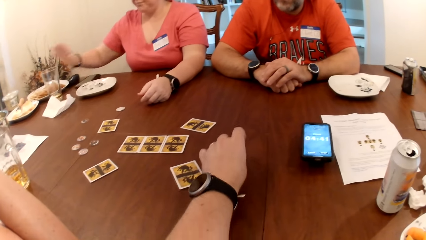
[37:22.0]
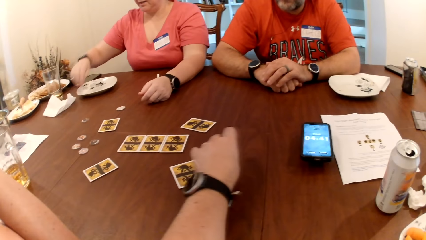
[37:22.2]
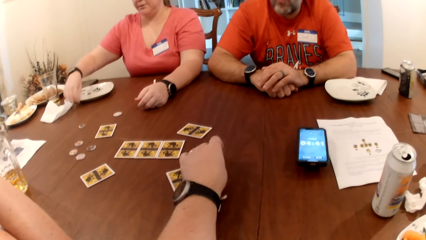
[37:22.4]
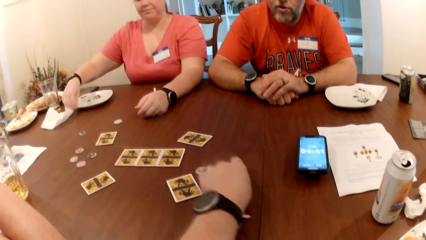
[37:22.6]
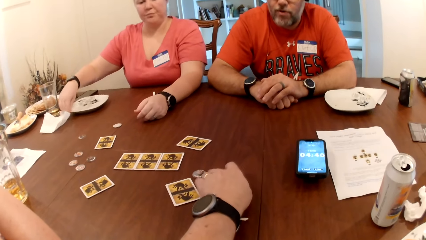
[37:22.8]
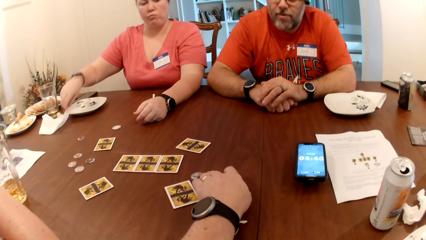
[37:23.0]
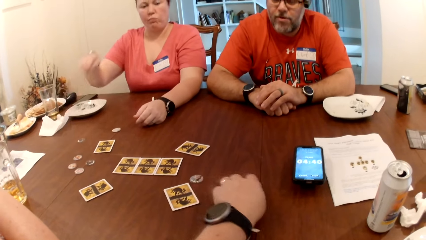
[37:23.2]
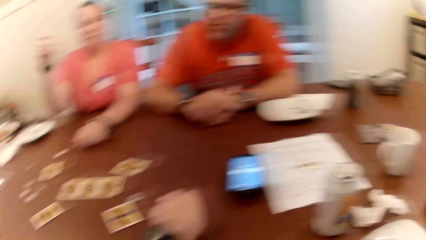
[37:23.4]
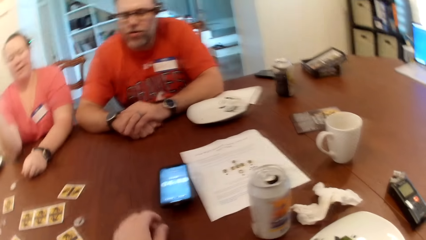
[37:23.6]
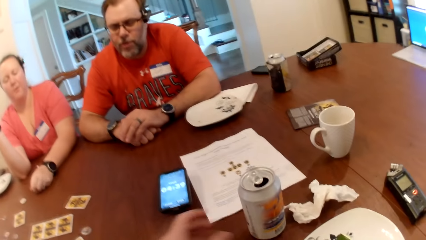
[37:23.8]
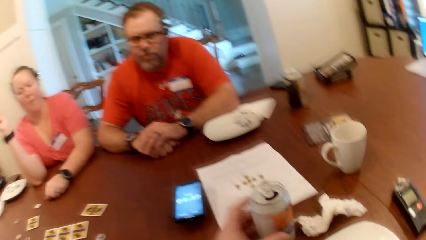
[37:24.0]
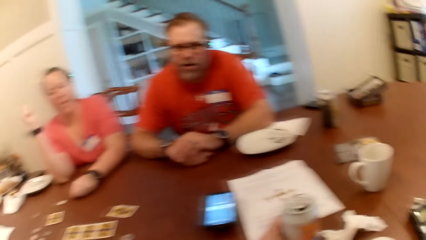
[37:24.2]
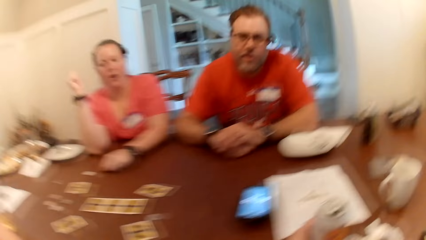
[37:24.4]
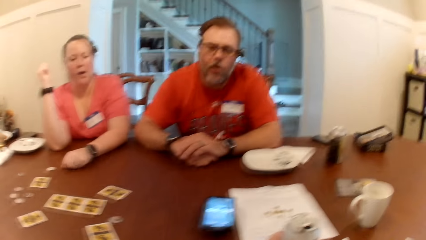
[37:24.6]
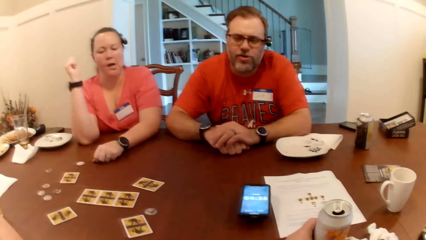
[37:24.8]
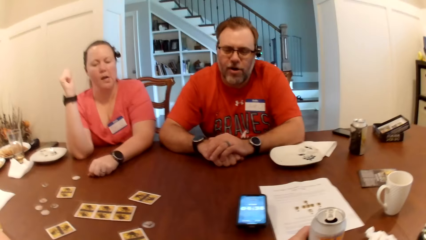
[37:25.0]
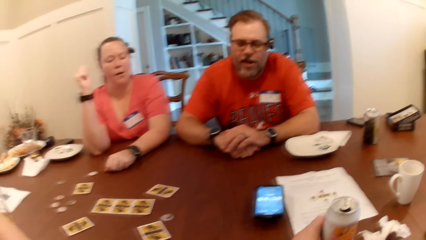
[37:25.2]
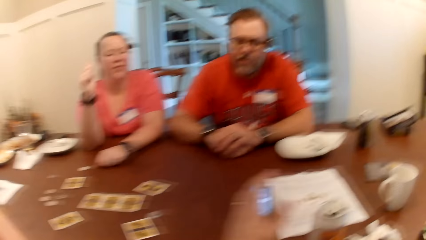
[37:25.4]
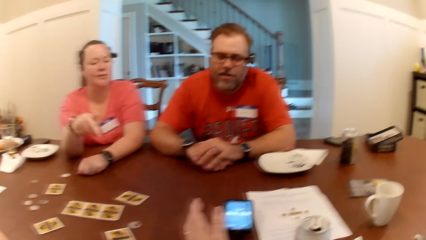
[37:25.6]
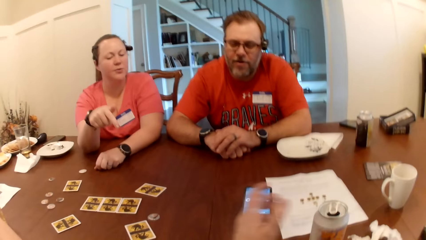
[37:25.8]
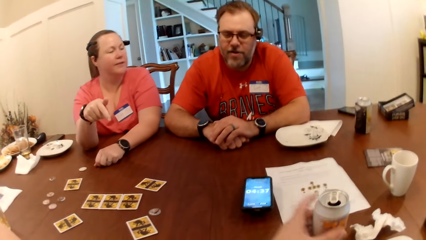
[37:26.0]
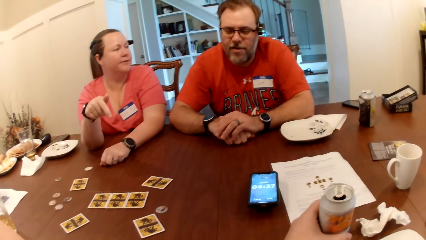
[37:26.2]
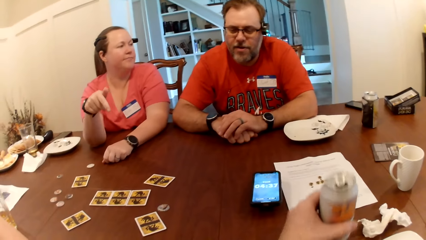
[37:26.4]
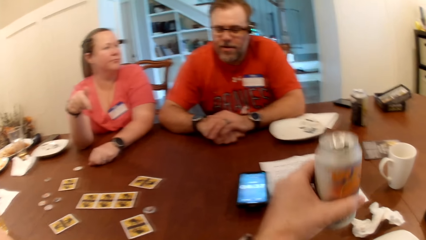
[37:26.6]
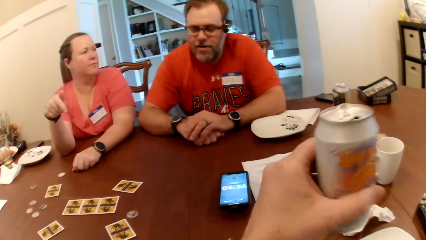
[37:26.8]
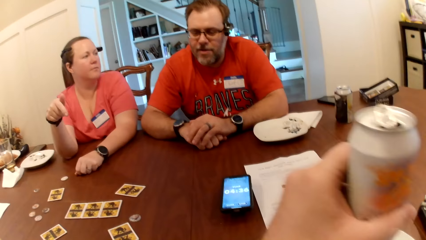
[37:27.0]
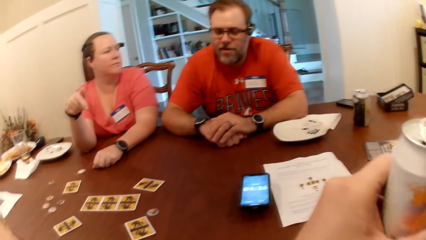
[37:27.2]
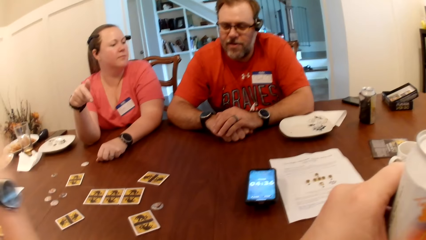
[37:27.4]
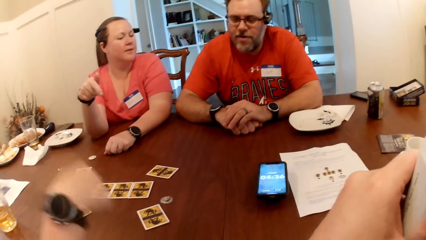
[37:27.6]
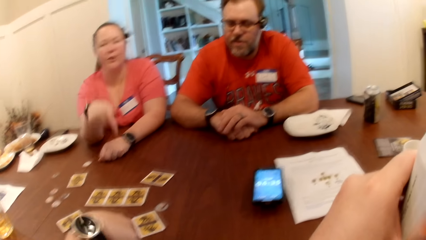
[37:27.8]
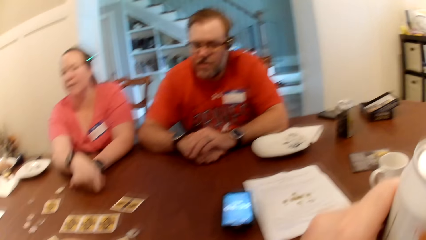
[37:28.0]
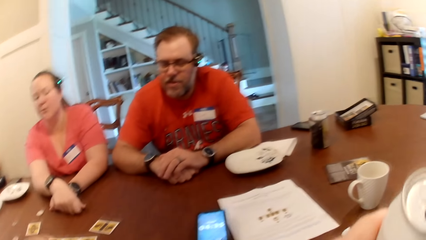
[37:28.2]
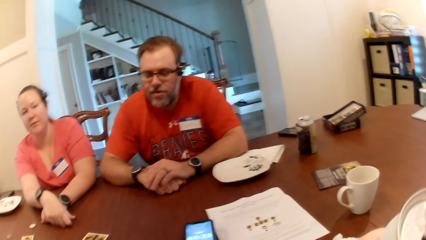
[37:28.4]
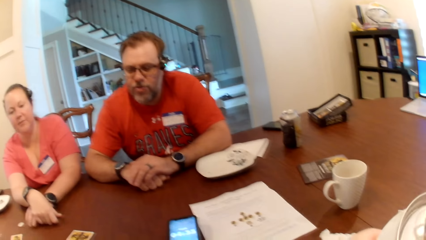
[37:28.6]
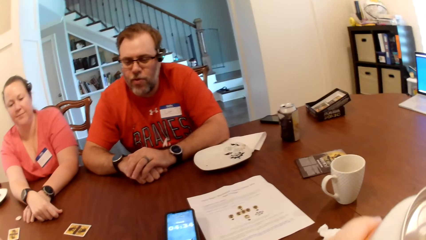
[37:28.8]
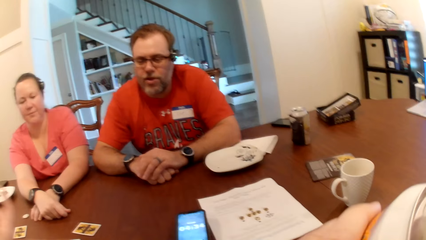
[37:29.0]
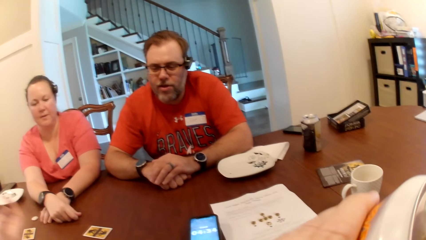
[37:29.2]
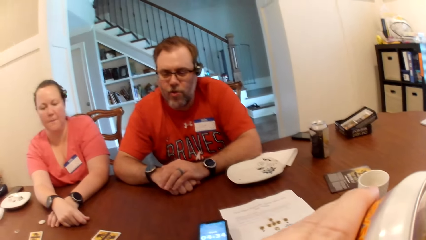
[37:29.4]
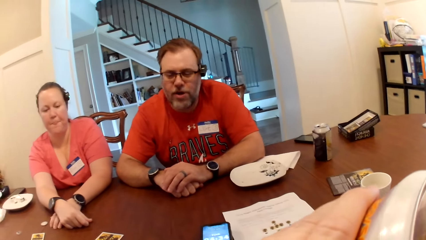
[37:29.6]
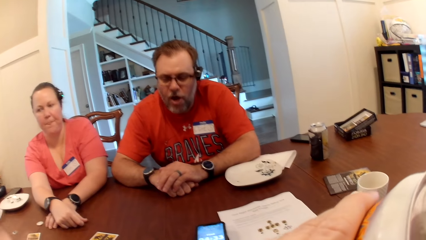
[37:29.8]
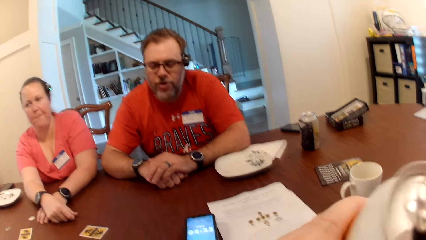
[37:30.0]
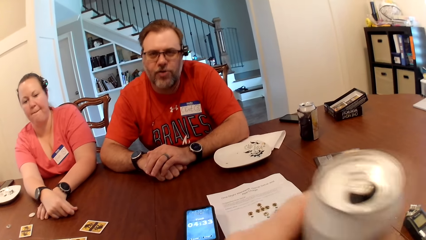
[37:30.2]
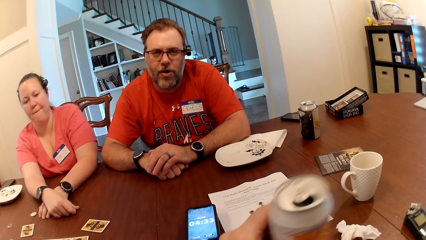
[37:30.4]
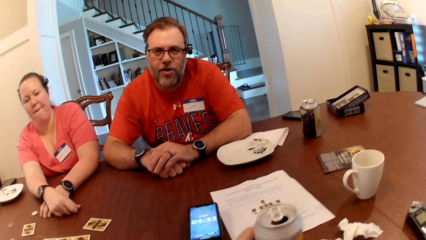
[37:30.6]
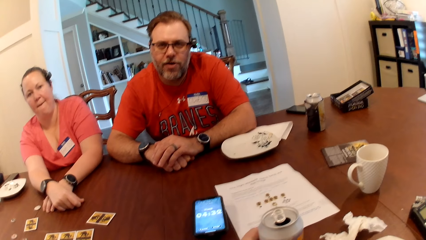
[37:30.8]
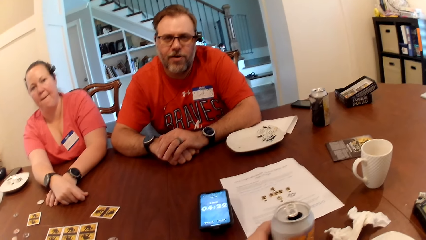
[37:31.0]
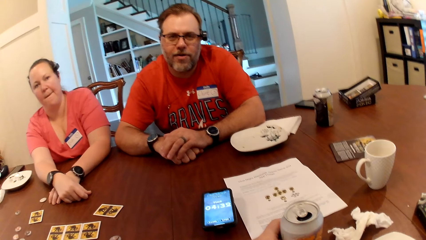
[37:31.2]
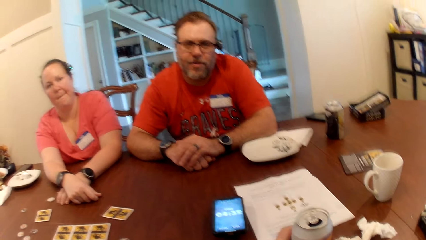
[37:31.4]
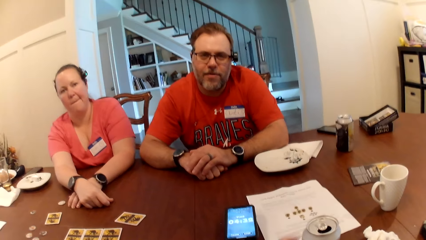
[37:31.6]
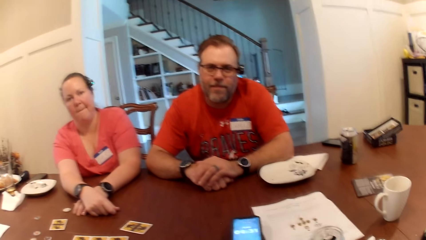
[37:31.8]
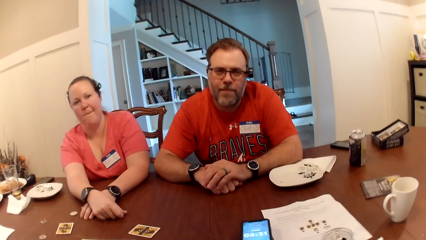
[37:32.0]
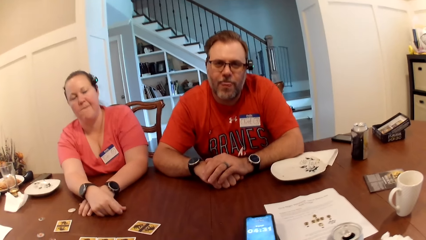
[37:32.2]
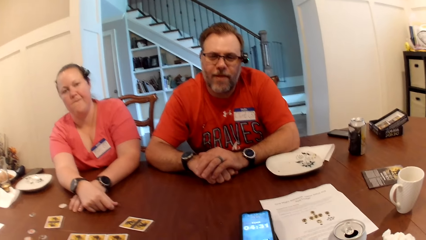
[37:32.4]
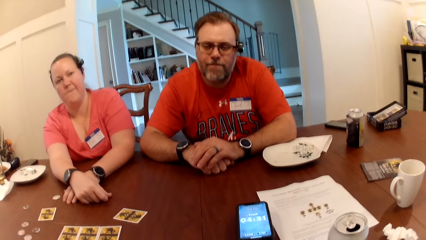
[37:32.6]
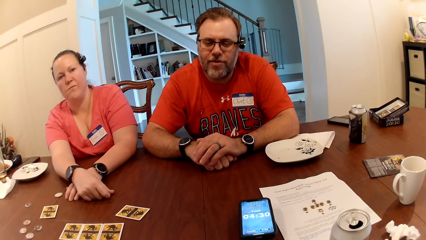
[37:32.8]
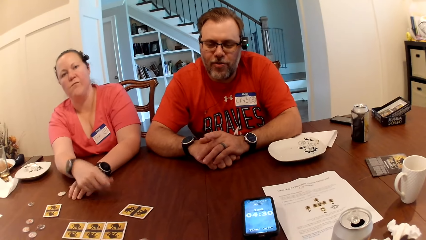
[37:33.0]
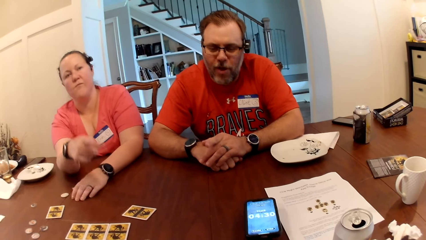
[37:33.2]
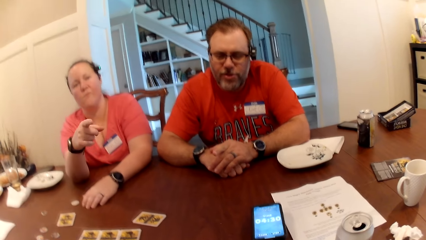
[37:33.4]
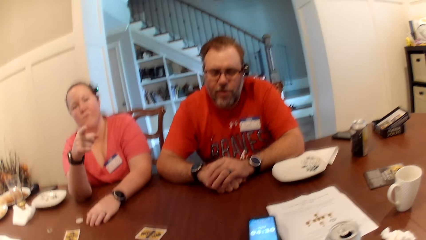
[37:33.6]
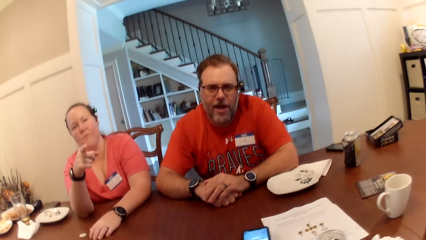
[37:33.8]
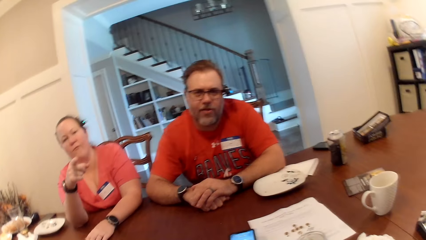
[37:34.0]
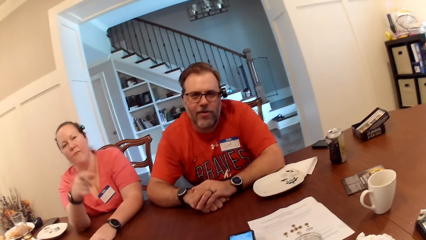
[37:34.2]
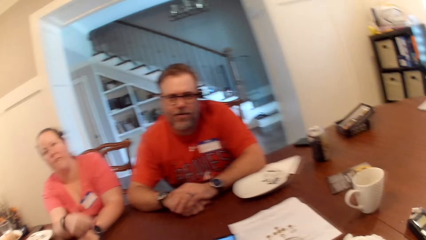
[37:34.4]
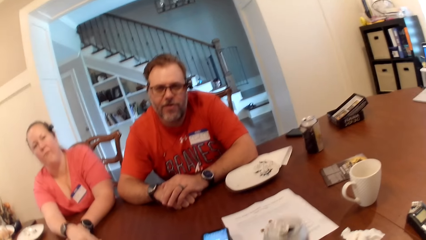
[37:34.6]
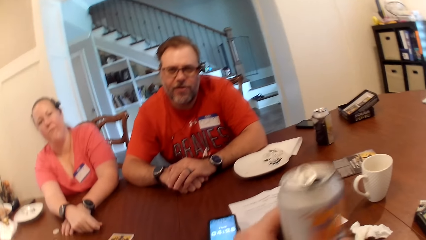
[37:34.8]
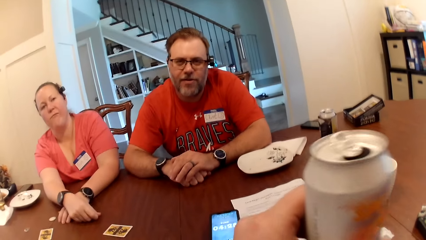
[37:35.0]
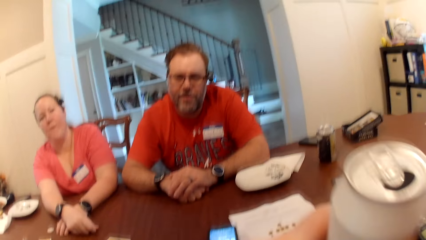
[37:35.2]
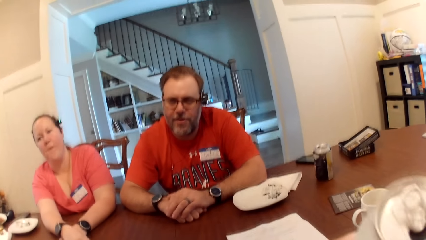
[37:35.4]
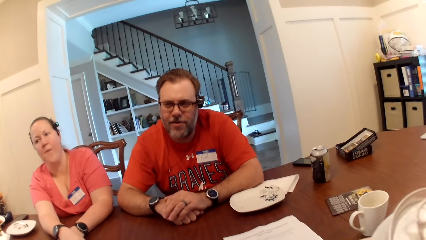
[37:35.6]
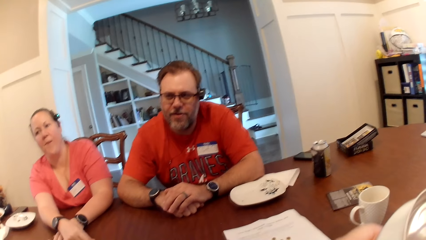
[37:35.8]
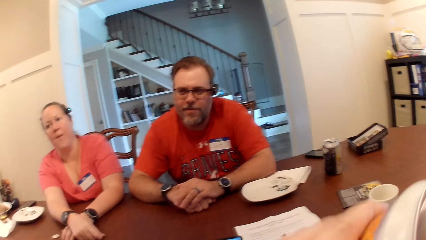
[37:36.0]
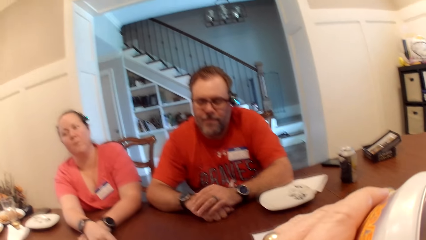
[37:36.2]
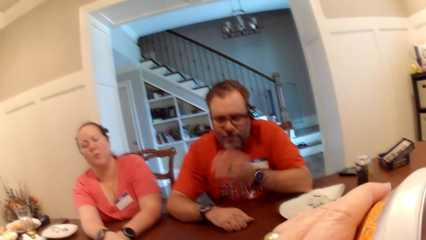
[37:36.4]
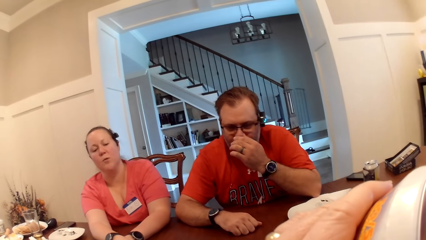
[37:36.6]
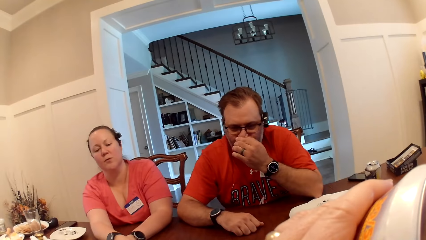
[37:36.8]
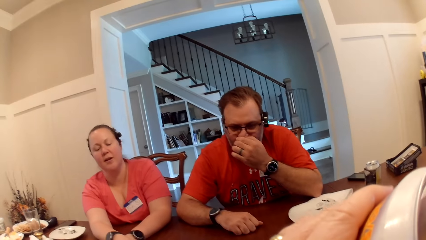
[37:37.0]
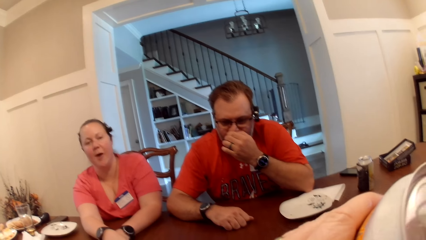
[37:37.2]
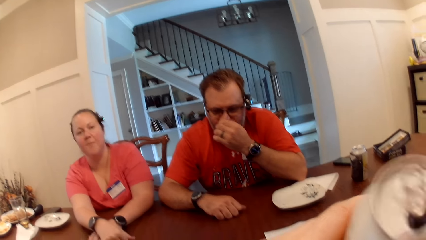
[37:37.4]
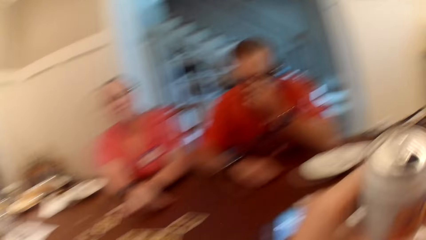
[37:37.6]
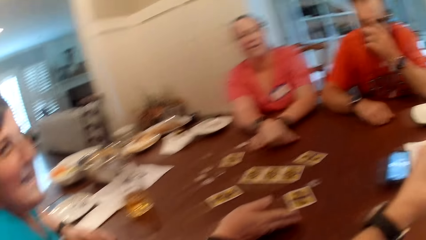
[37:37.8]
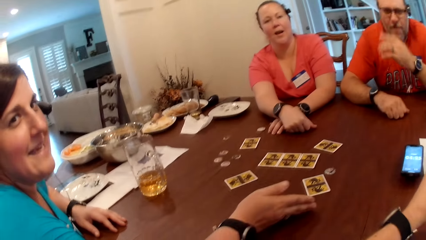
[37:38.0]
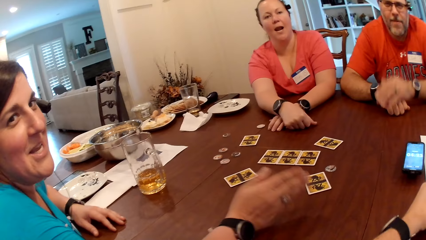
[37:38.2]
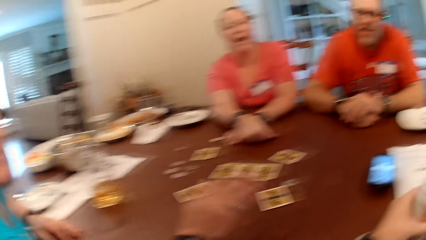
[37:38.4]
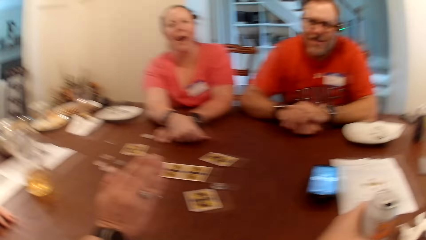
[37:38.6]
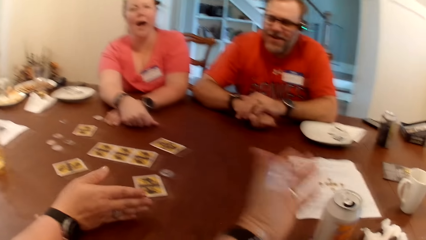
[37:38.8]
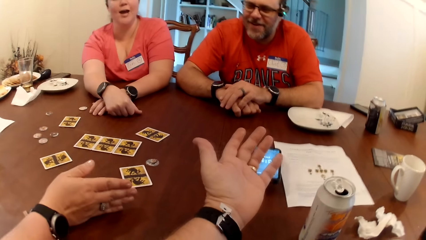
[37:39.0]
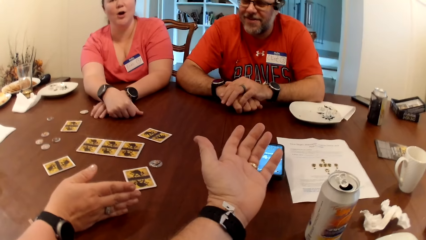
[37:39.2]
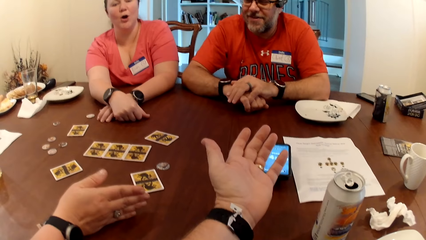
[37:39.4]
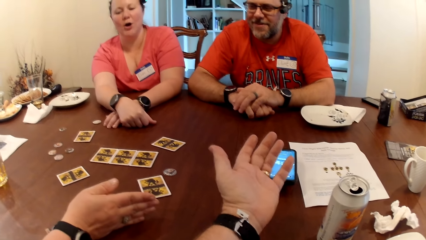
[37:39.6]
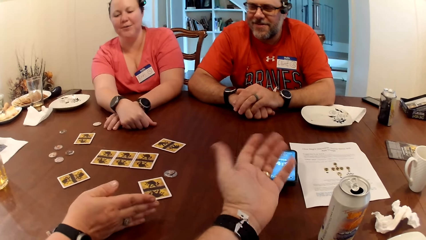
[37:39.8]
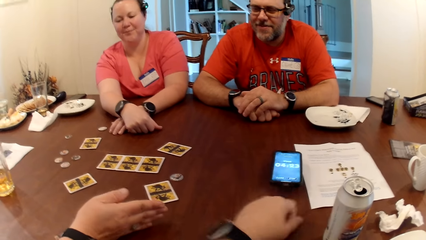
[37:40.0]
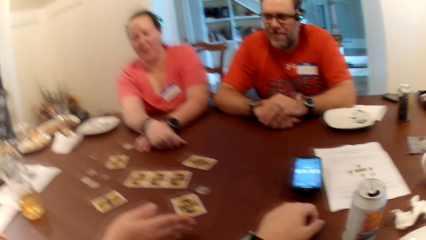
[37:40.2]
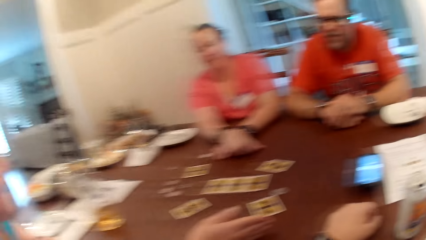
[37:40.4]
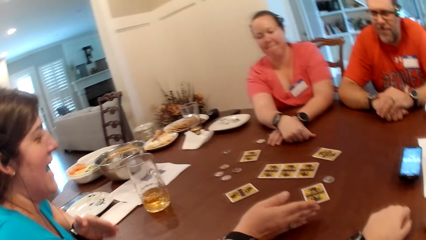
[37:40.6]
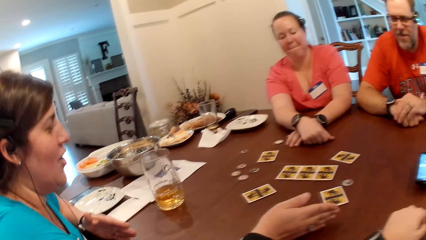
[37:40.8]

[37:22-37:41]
The camera wearer picks a rubber. A woman drops the glass cup on the table with her right hand. A man interacts with the camera wearer. The woman moves a plate on the table with her right hand. The camera wearer touches the can drink on the table with his left hand. The woman interacts with the man. The camera wearer picks the can drink on the table with his left hand. Another woman interacts with the camera wearer. The camera wearer drinks the can drink in his left hand. He drops the can drink on the table with his left hand. The other woman converses with the camera wearer. The camera wearer picks the can drink on the table with his left hand. He drinks the can drink in his left hand. The man touches his nose with his left hand. The camera wearer drops the can drink on the table with his left hand.
